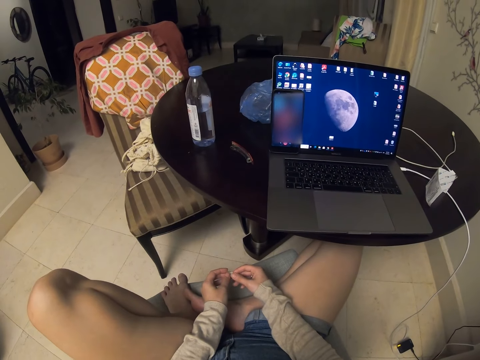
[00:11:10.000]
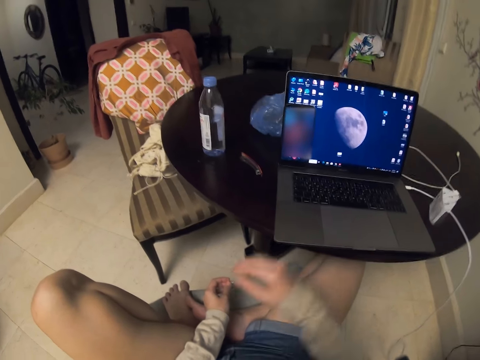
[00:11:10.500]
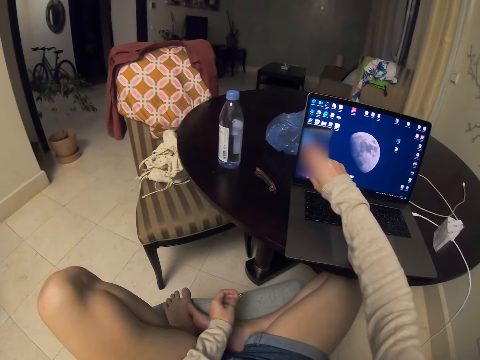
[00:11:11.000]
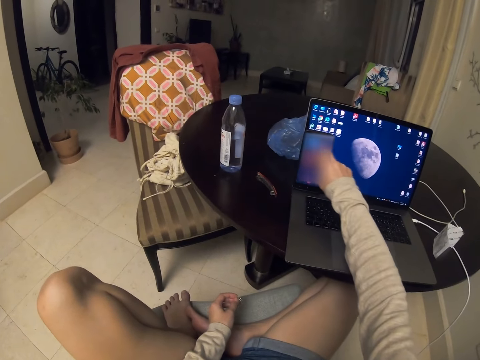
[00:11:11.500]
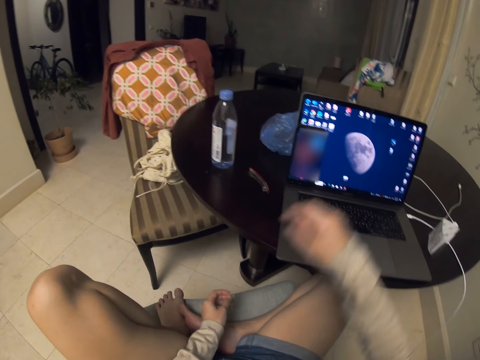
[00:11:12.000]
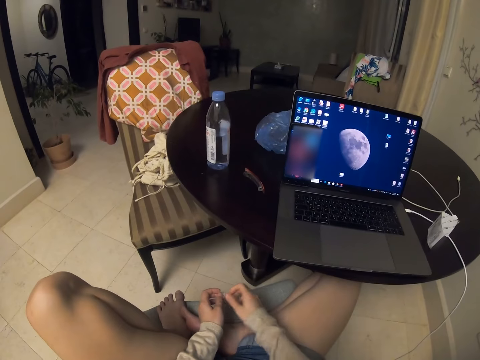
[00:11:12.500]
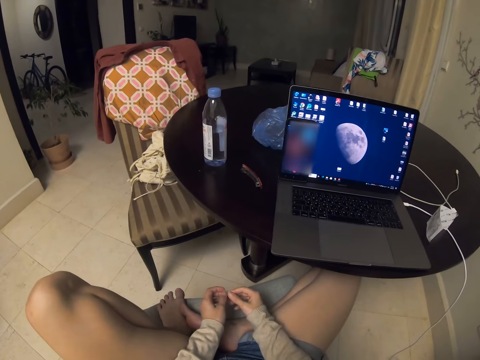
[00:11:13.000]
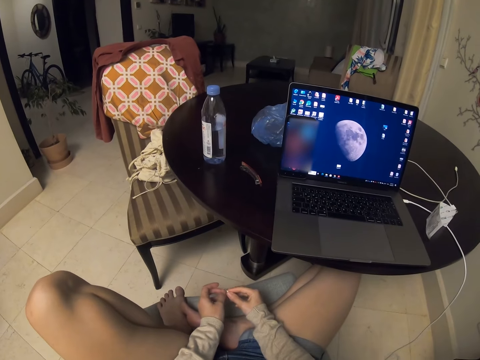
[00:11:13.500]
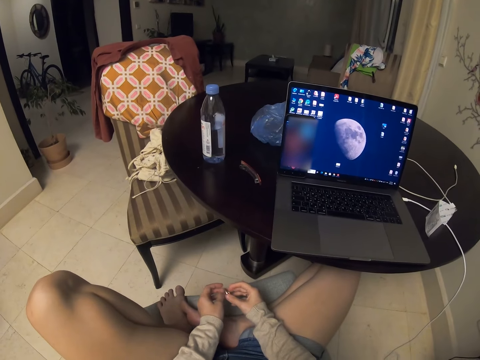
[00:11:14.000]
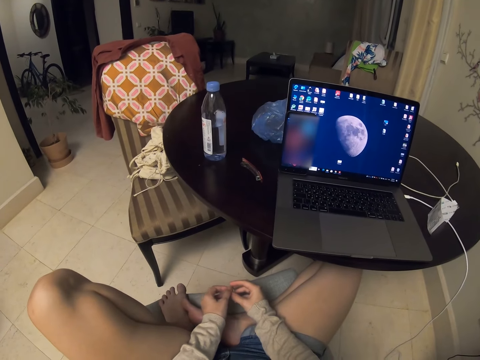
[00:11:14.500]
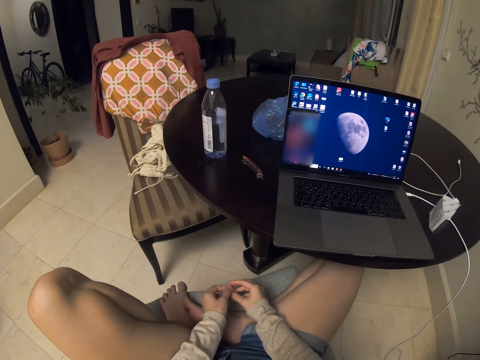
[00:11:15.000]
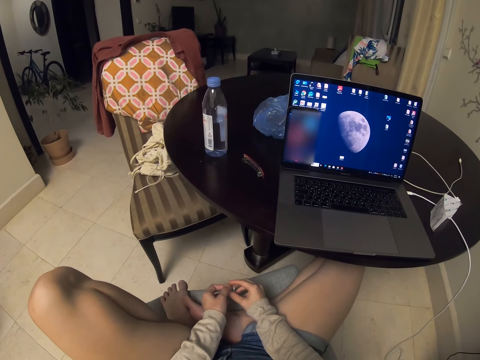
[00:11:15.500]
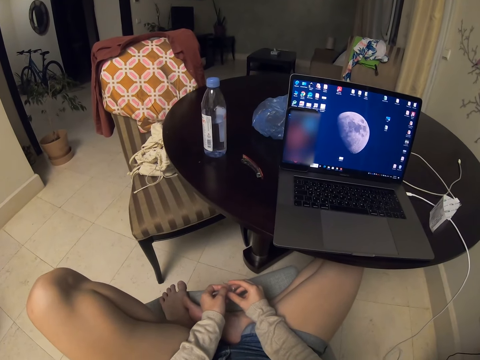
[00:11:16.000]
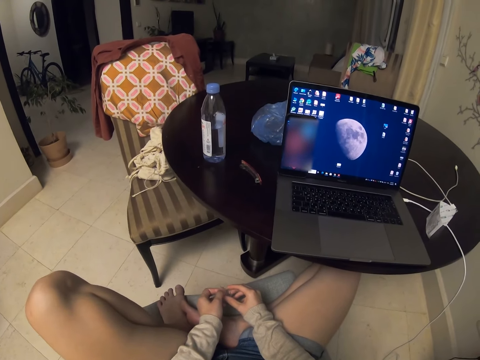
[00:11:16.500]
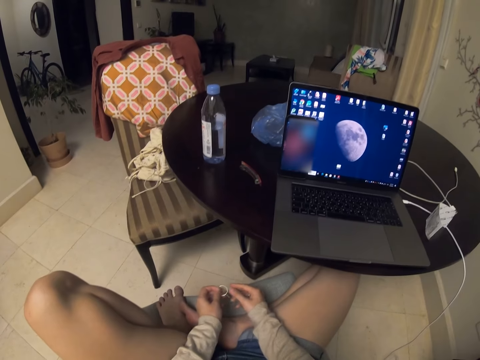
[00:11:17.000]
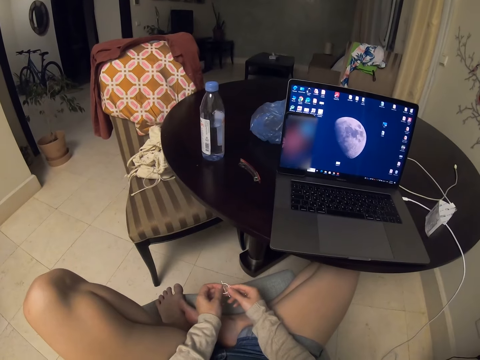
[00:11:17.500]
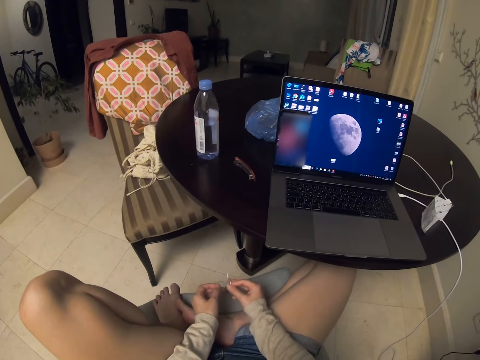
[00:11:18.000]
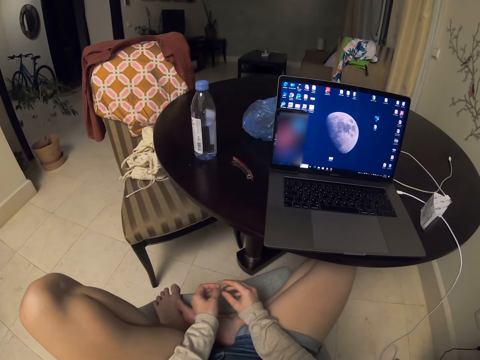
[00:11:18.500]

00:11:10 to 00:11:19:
The camera wearer dials the phone. They put the hand on the lap. They look at the phone.

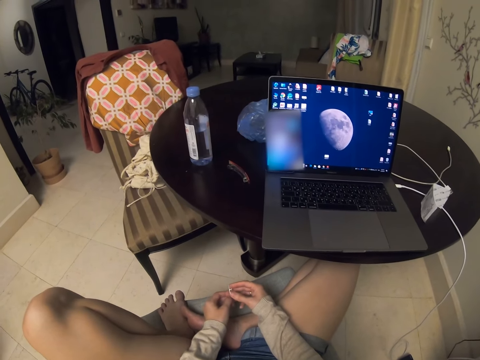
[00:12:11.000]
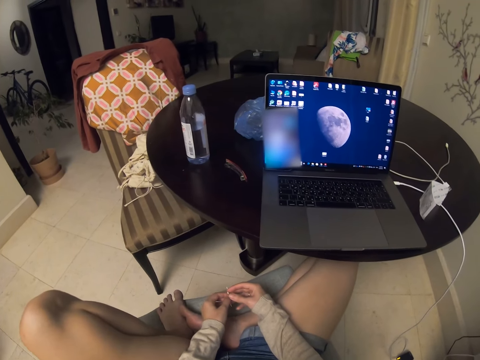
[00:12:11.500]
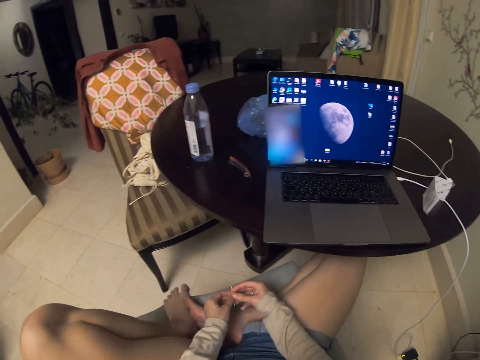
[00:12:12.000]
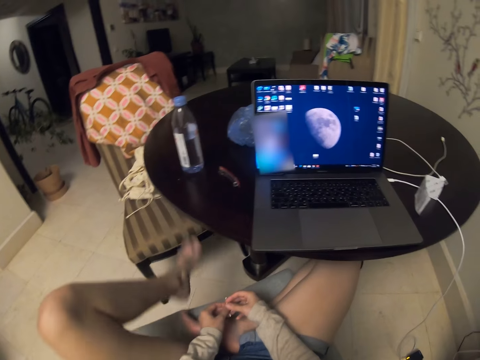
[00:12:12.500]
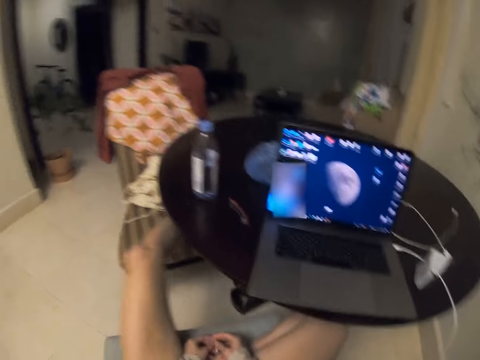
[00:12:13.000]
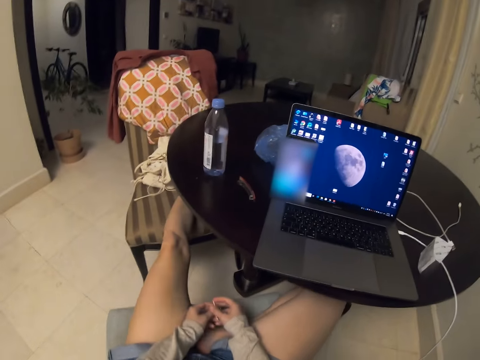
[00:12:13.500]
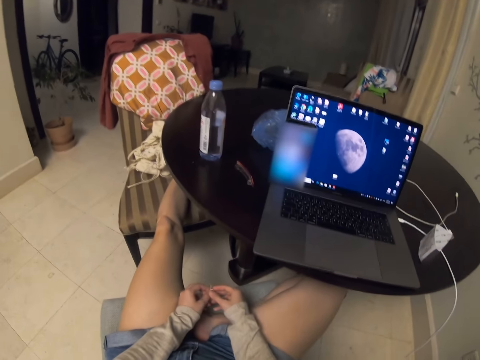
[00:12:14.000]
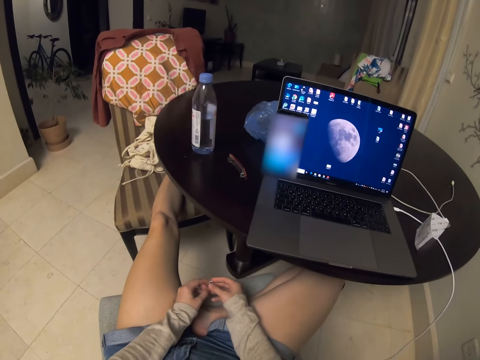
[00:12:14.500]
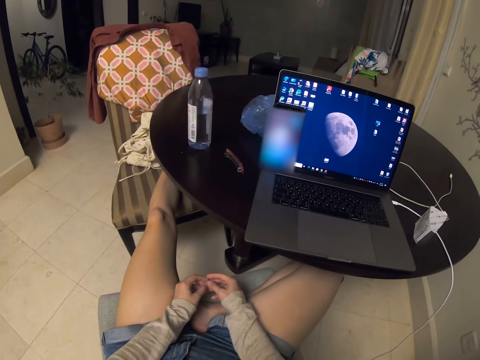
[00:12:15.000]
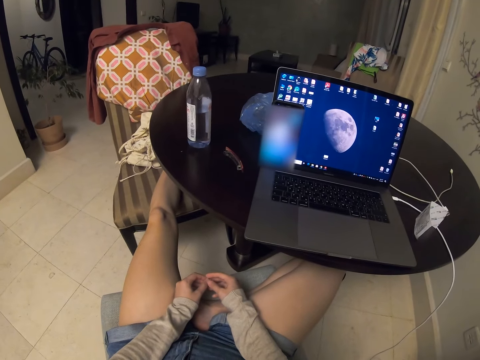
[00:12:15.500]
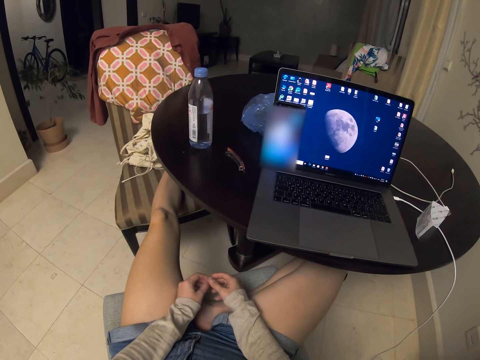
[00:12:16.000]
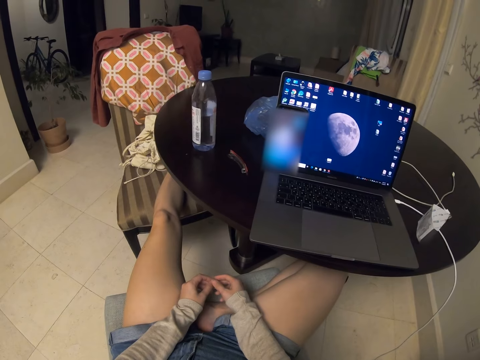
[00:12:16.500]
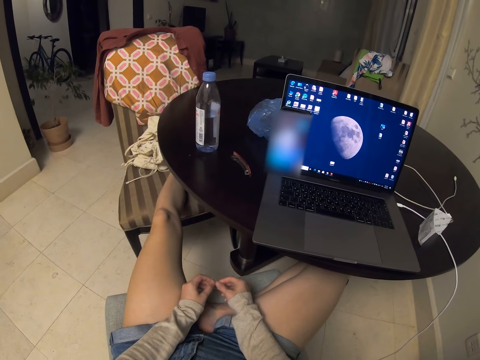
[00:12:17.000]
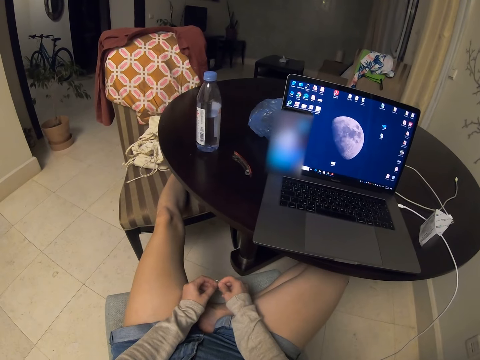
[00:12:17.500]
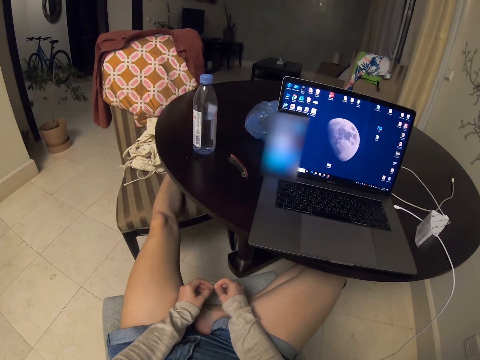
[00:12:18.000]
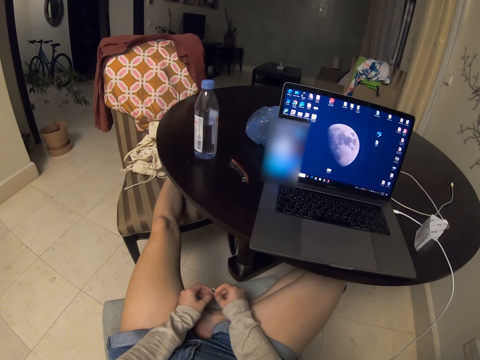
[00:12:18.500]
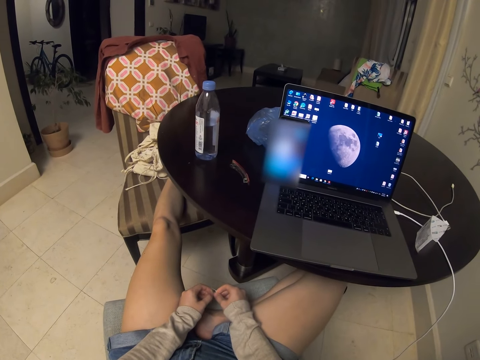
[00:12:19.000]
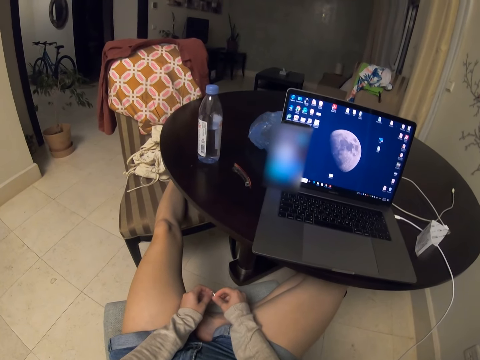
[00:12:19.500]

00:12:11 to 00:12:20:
The camera wearer straightens the legs. They put the leg on the chair. They look at the phone.

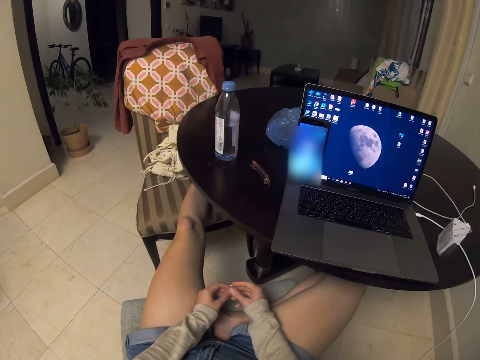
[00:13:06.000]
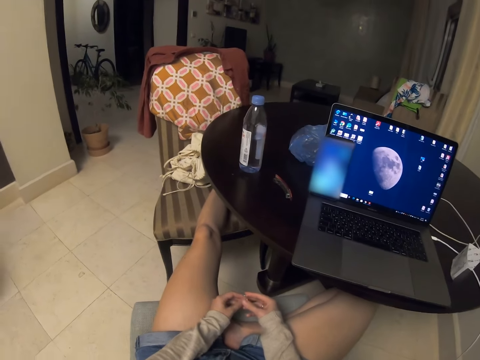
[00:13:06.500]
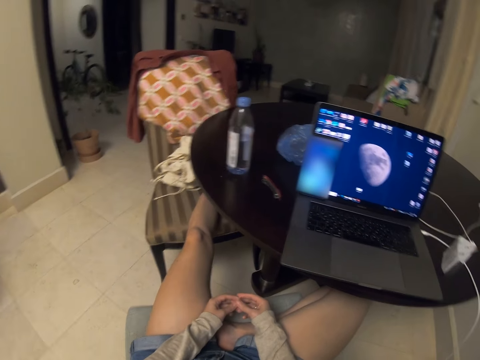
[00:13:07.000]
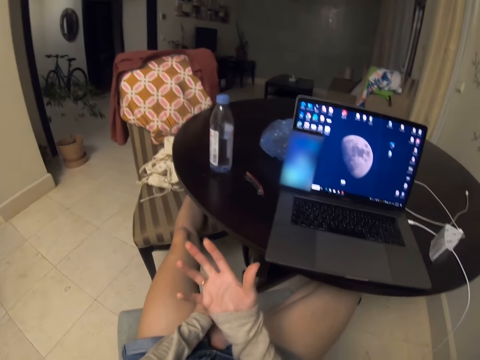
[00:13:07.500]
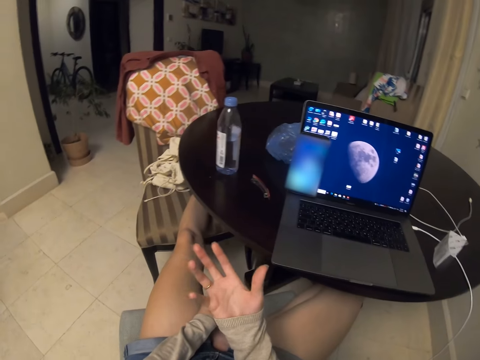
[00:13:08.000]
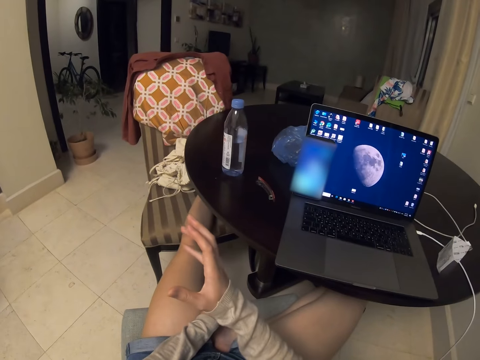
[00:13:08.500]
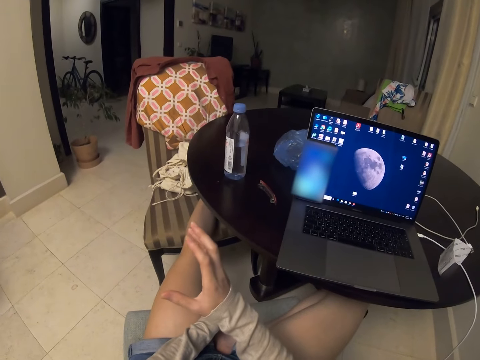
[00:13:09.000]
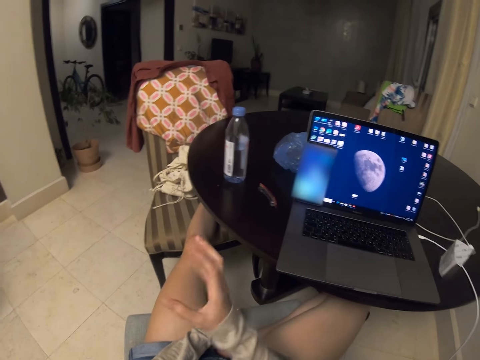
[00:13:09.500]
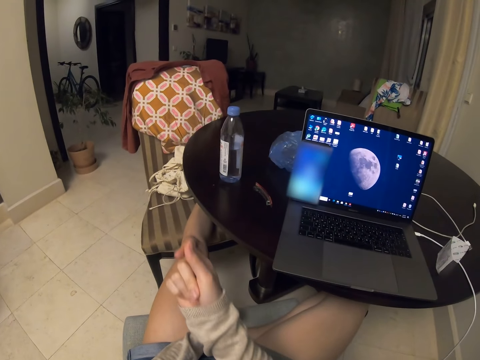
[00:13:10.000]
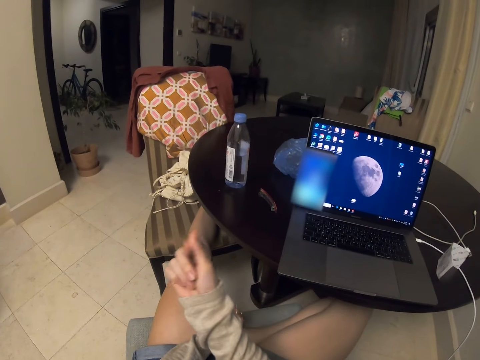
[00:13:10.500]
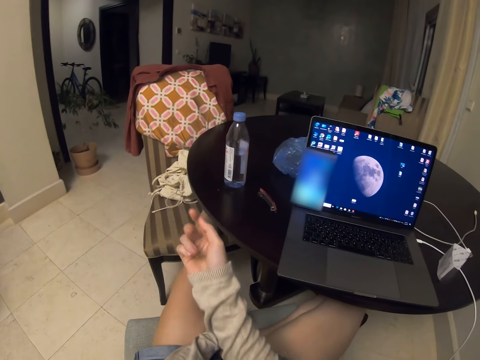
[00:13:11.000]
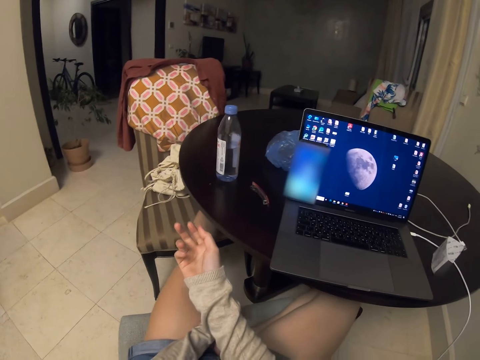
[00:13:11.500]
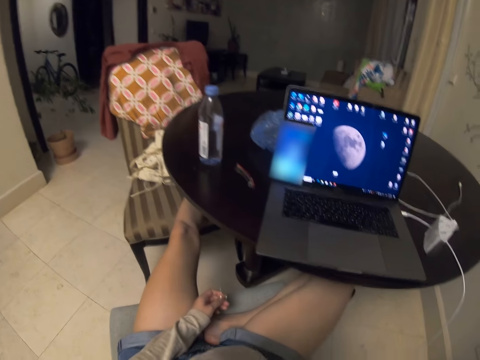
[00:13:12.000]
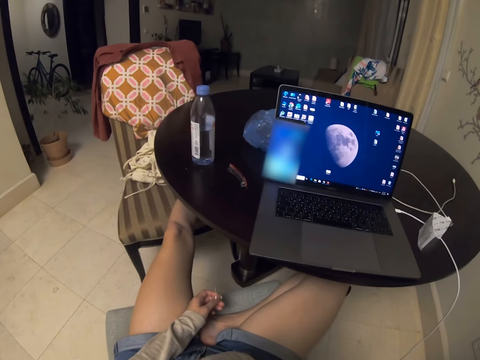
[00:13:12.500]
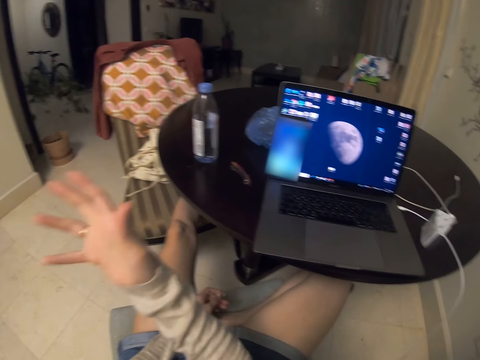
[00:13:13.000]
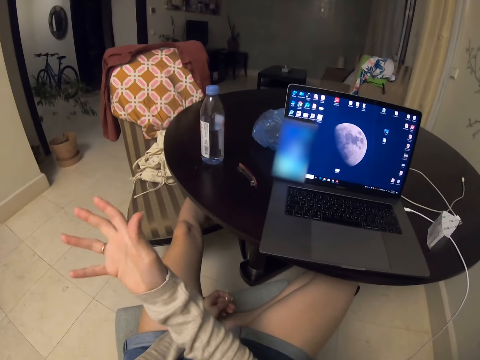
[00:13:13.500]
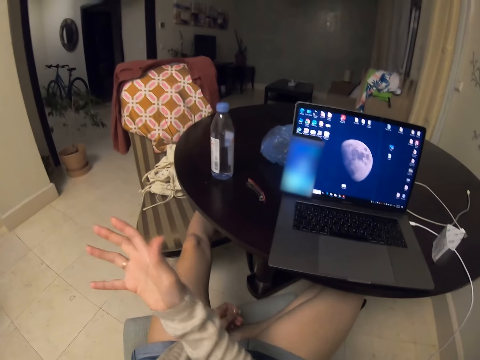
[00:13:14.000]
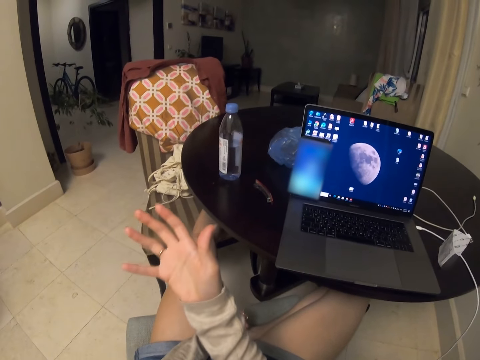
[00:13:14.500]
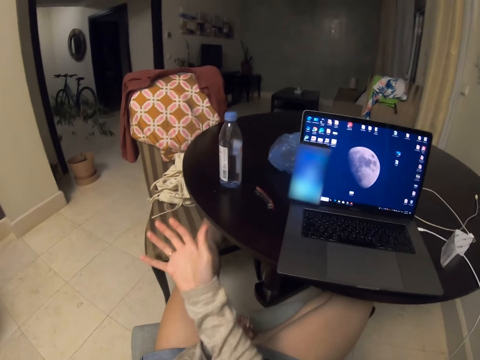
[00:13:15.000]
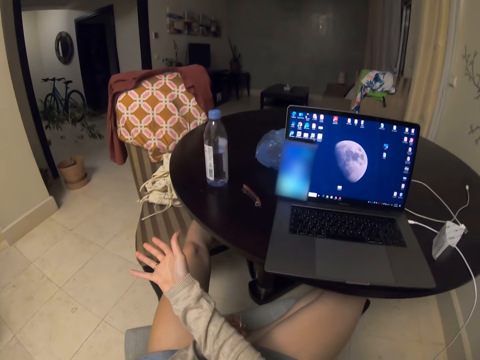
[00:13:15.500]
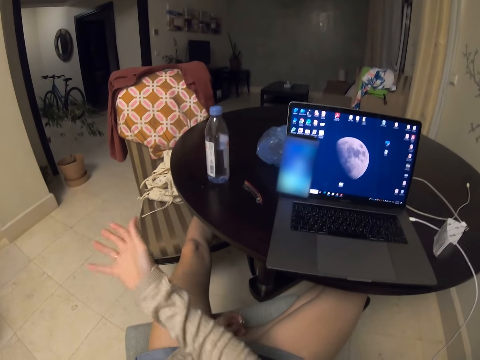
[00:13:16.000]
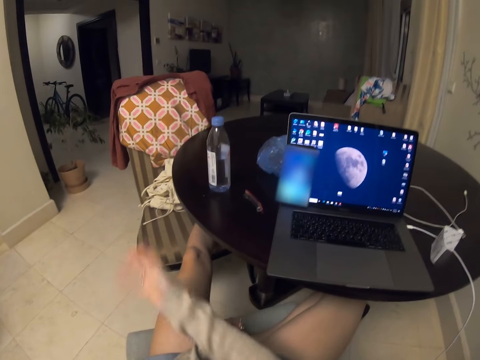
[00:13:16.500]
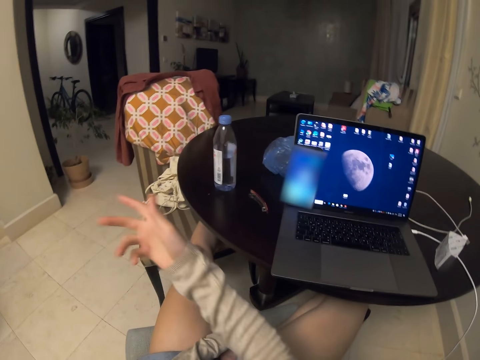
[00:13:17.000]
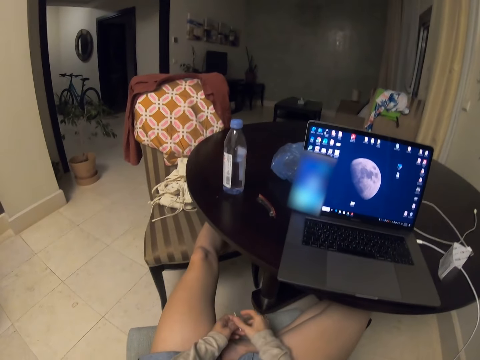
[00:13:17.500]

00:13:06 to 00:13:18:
The camera wearer looks at the hand. They use hand gestures. They rub the fingers. They lift the hand. They look at the hand. They move the hand.
